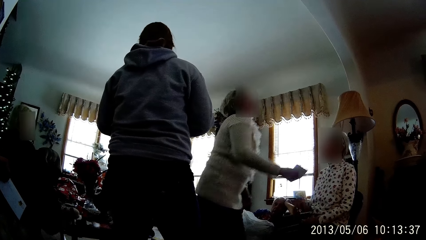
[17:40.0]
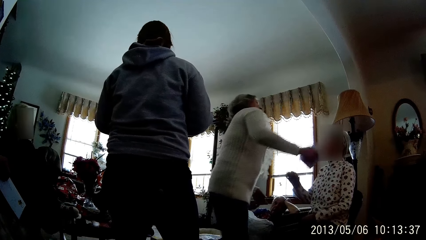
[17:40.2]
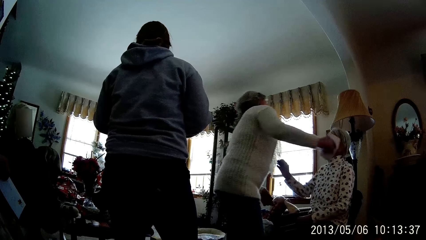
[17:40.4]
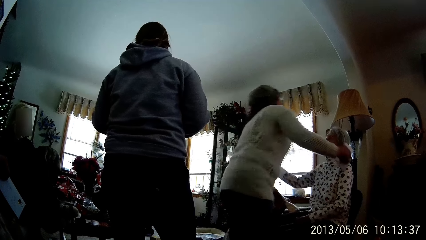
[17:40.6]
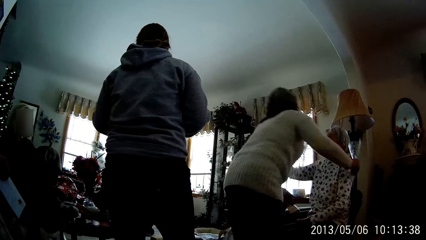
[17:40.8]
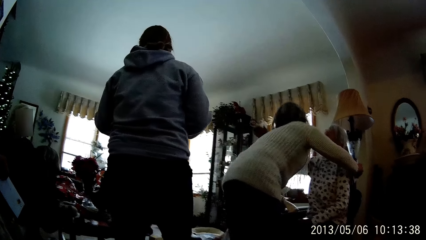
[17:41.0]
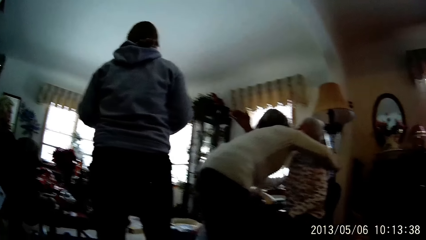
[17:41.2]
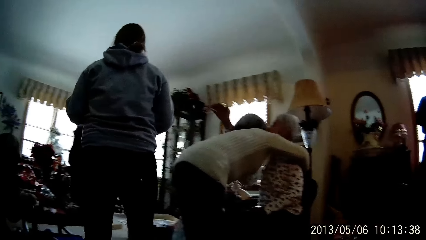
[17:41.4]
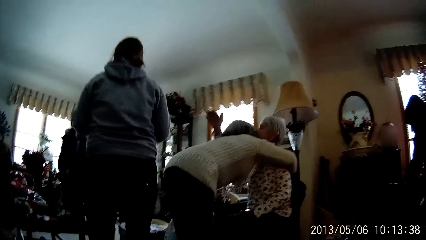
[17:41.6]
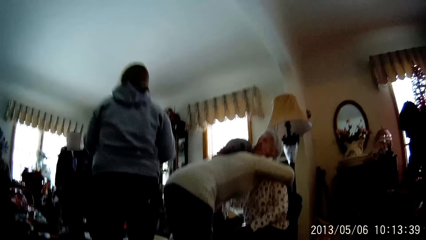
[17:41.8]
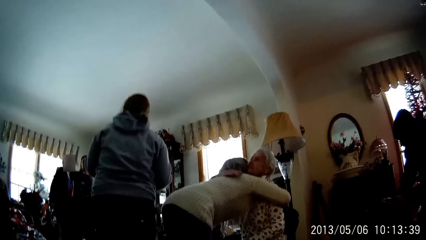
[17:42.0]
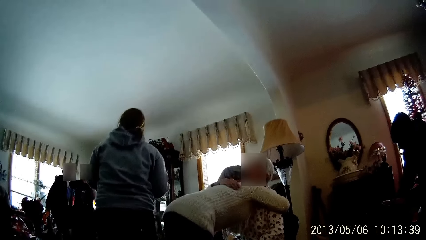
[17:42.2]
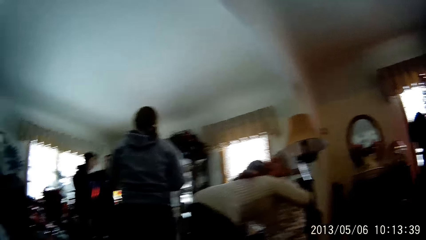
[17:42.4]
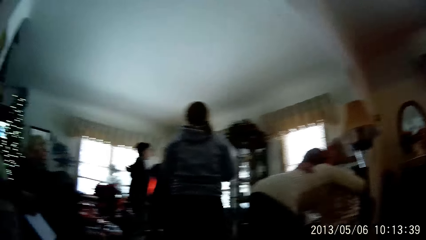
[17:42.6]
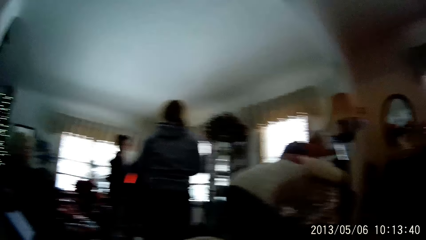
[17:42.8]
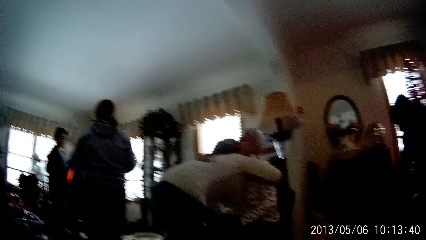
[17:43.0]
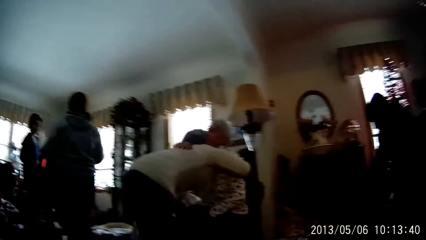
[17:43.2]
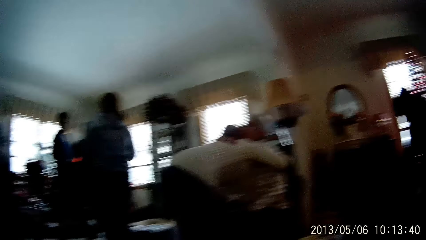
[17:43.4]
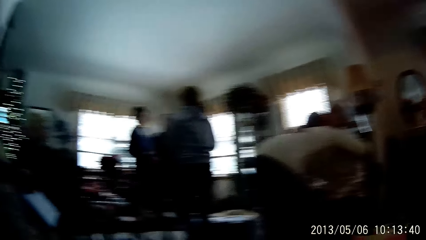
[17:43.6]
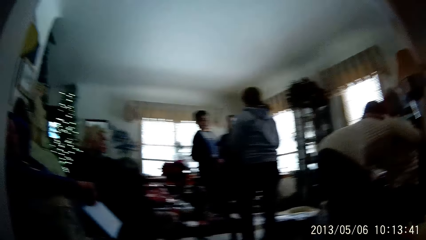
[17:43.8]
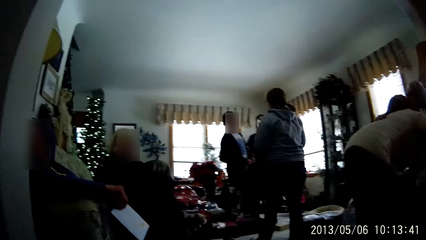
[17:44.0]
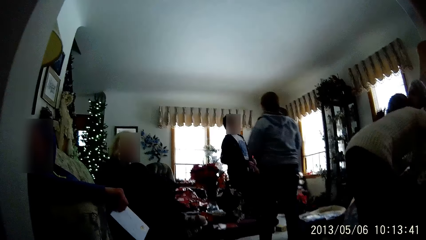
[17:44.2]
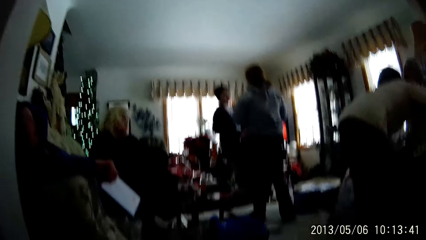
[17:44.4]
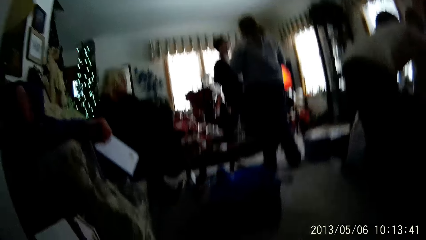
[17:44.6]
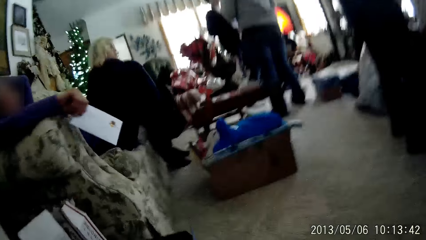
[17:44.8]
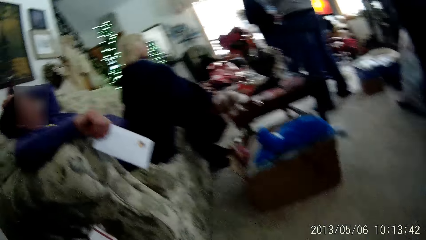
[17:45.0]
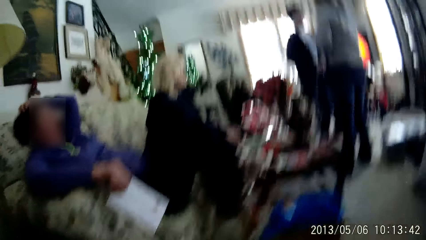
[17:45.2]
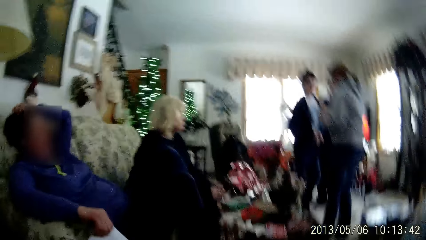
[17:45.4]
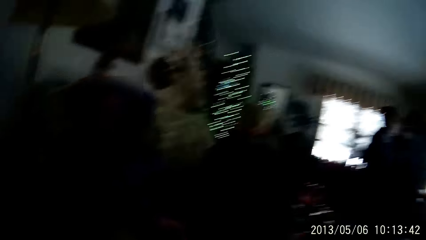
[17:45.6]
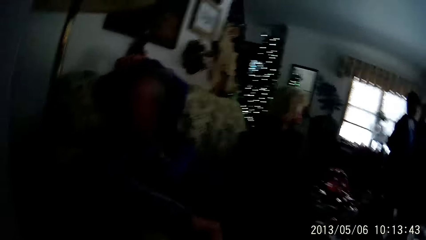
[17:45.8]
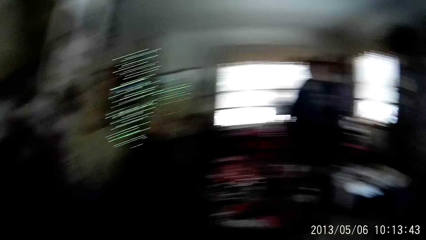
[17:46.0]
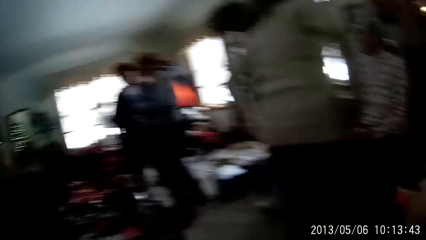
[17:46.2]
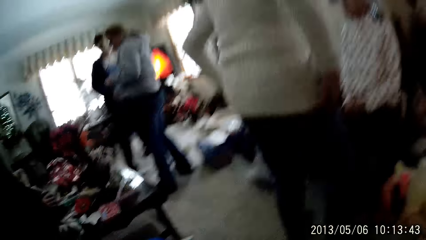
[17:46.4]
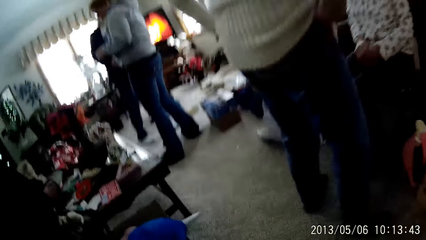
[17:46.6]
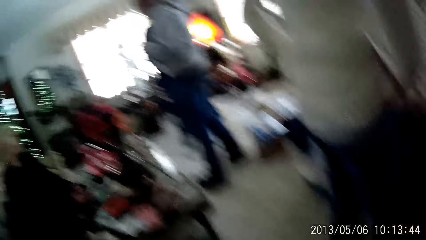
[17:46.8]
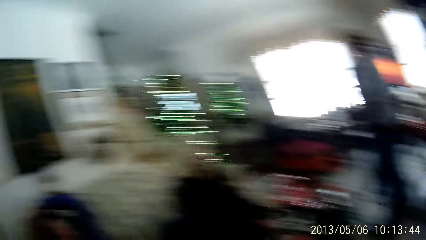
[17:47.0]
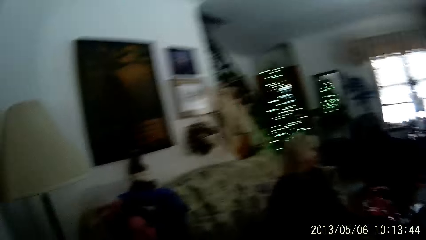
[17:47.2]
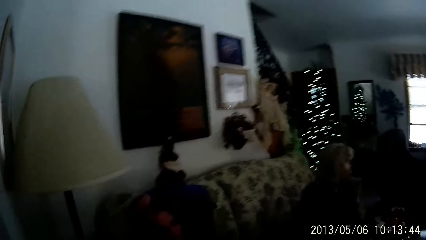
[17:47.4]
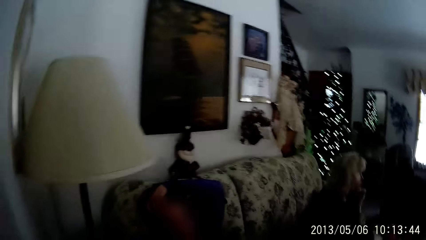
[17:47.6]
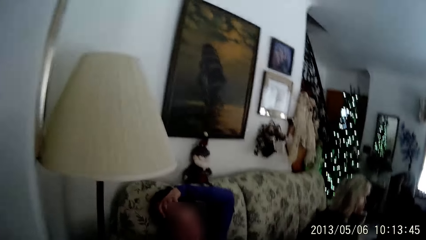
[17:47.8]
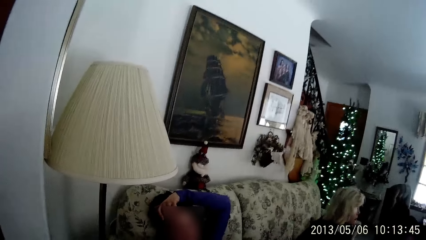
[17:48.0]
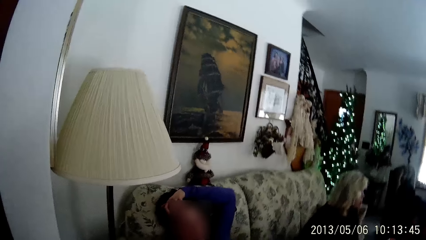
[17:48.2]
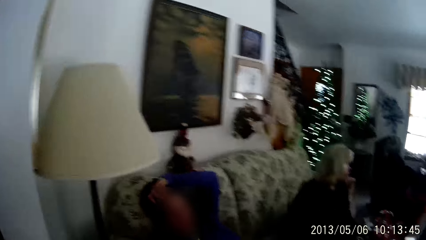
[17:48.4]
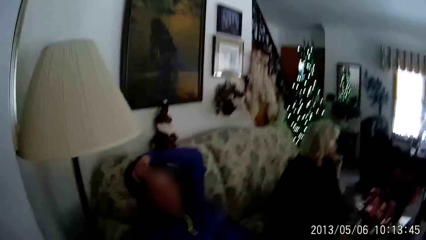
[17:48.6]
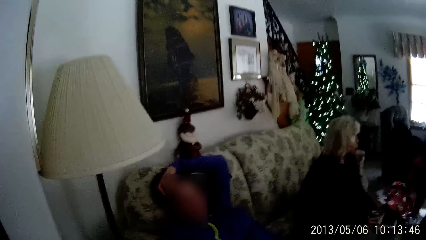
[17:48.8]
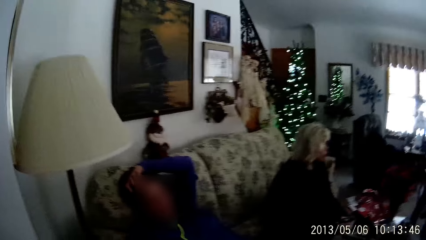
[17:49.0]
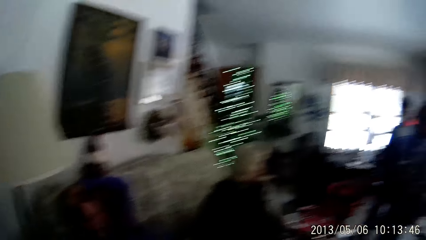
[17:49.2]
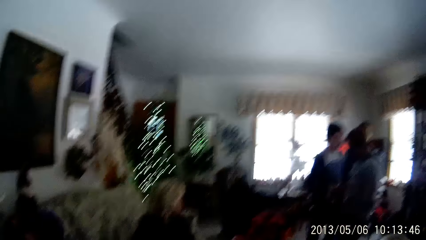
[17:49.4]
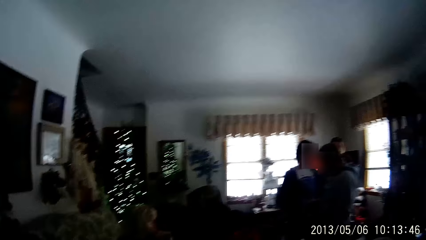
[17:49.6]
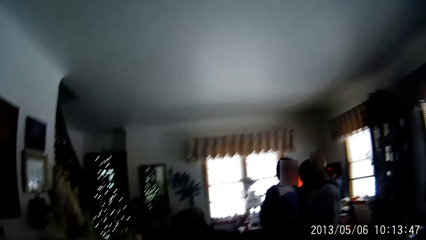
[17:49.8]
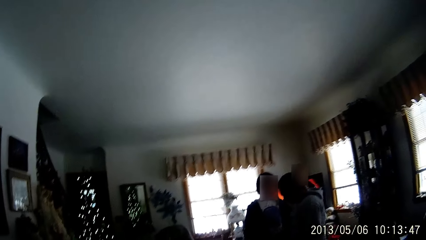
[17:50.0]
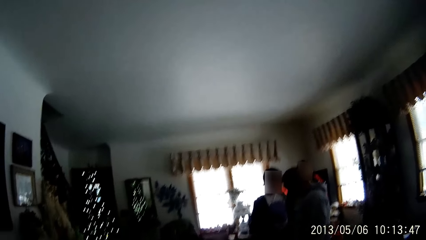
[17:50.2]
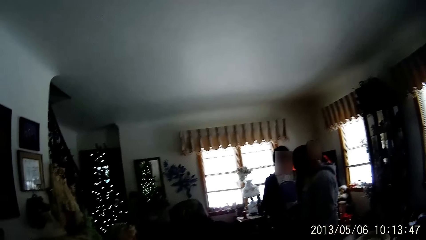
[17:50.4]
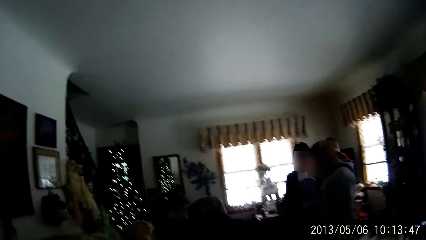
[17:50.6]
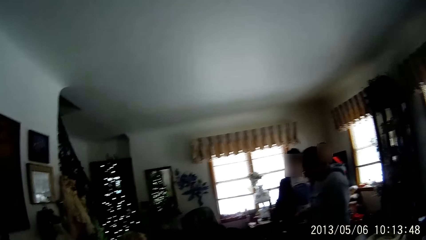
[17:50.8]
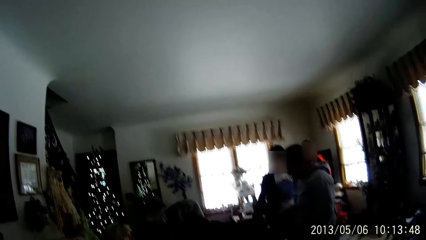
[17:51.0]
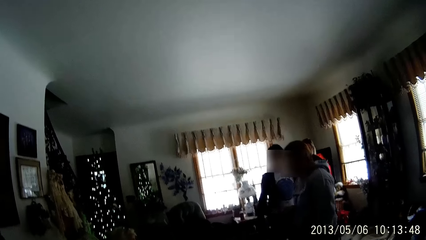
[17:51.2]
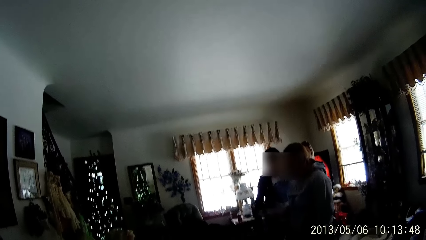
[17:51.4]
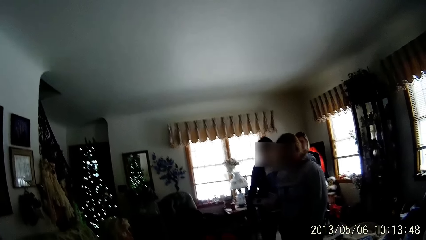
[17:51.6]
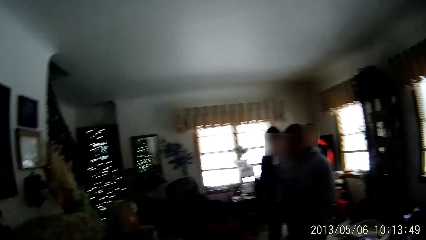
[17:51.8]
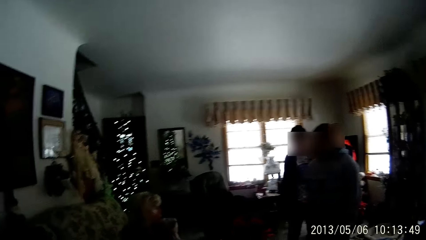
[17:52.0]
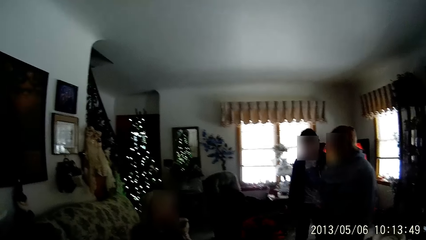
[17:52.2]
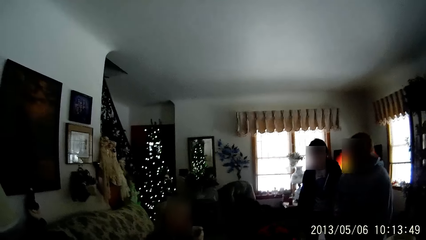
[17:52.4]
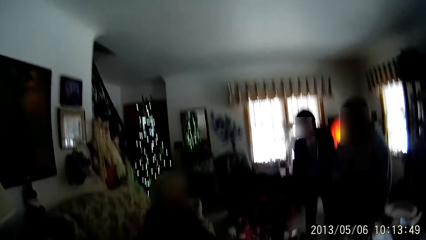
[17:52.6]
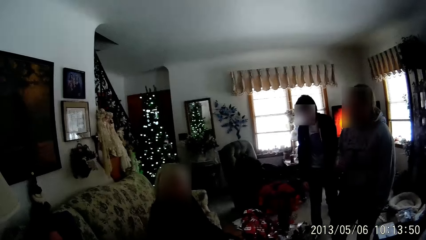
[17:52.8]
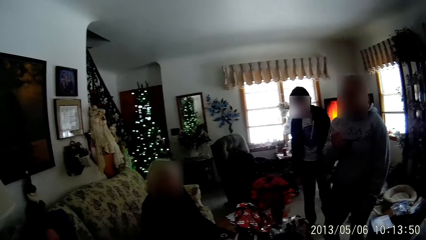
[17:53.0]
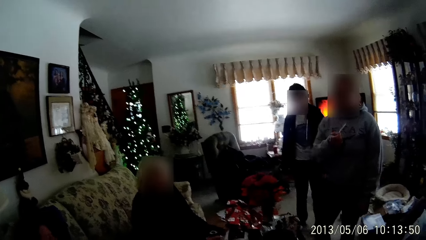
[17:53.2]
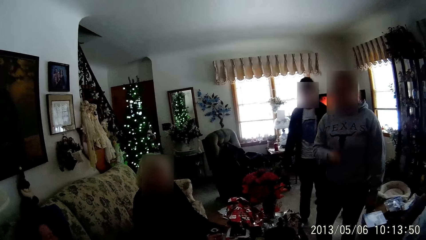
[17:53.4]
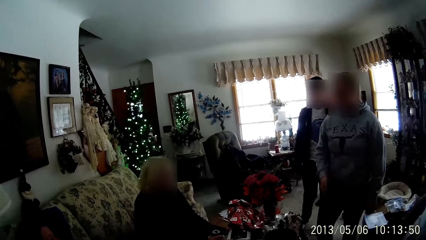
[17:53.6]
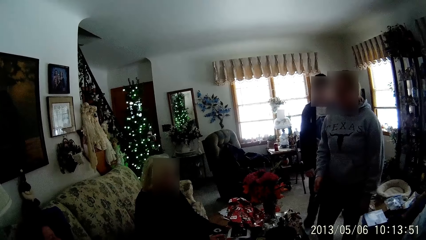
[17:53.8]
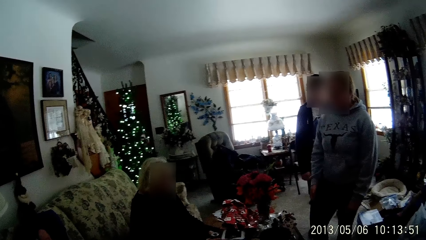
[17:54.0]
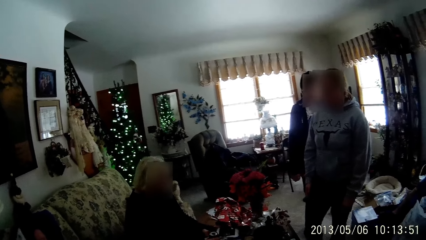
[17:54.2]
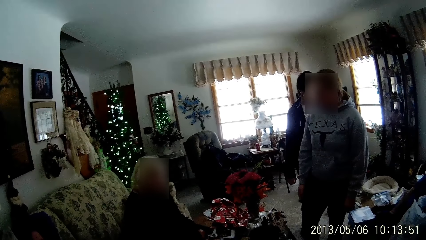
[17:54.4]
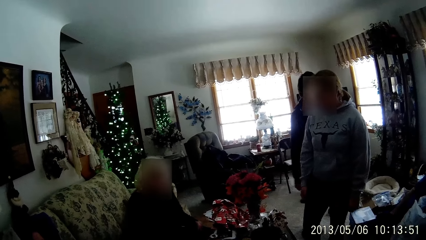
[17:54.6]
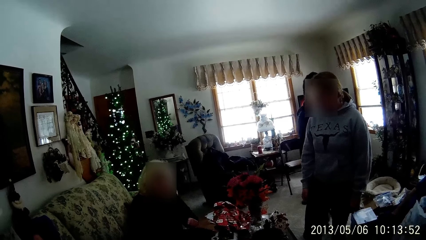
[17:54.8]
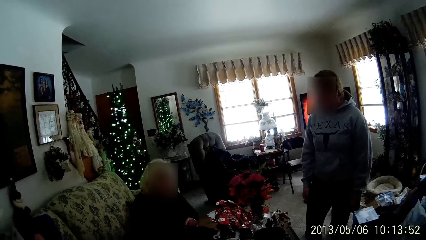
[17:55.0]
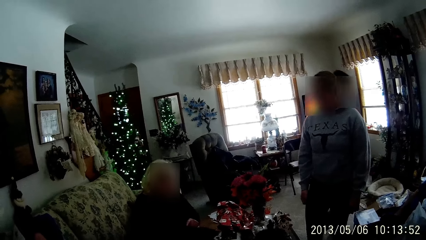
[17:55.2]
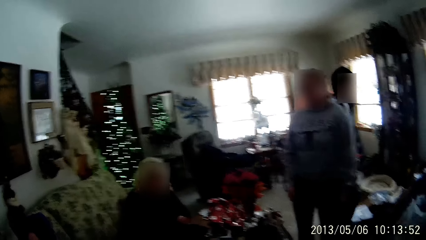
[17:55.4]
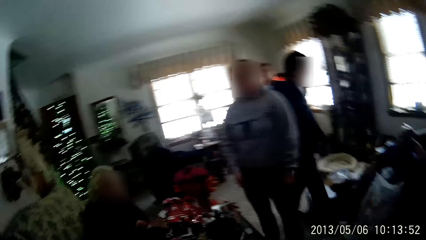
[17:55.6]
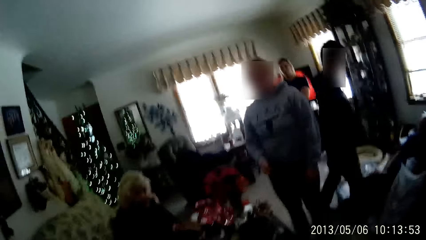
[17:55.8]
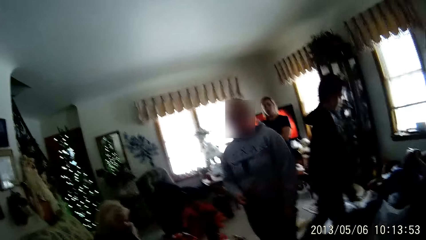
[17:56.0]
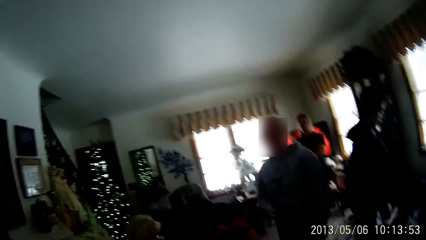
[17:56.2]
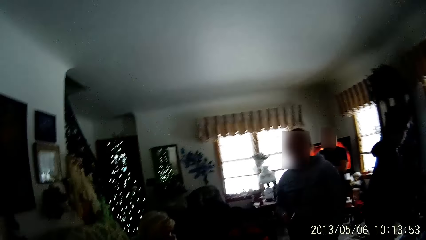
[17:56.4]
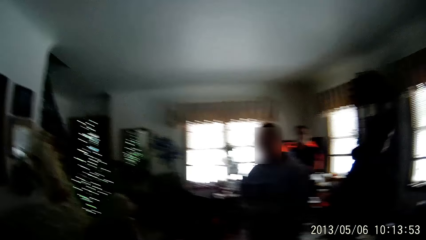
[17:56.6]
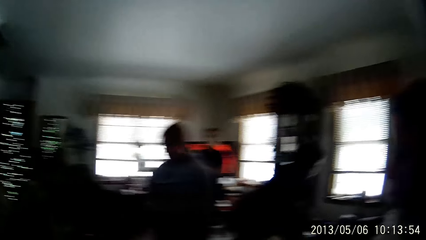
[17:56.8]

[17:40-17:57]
The woman hugs another woman. The camera wearer stands beside the wall. They look around the room.
